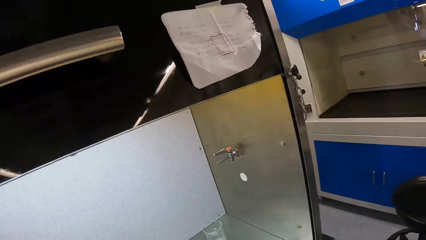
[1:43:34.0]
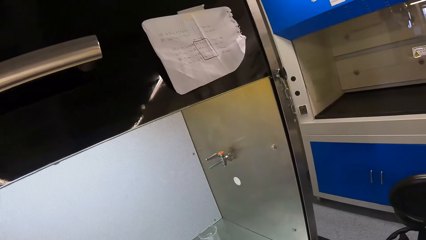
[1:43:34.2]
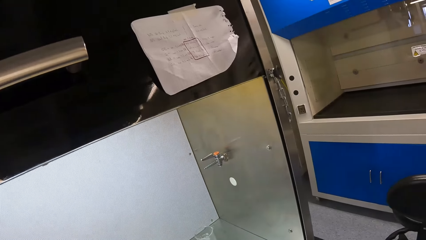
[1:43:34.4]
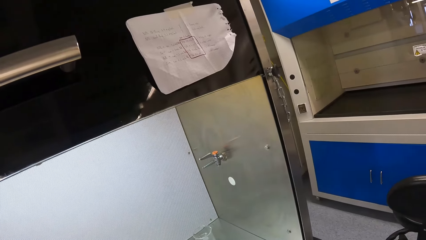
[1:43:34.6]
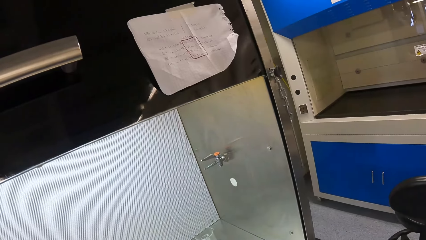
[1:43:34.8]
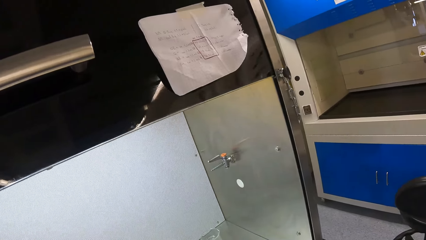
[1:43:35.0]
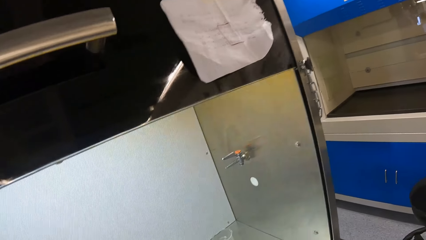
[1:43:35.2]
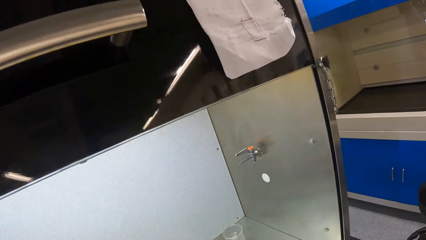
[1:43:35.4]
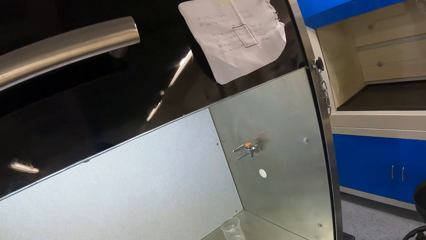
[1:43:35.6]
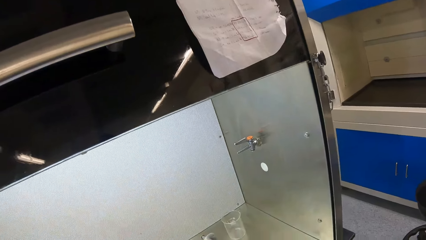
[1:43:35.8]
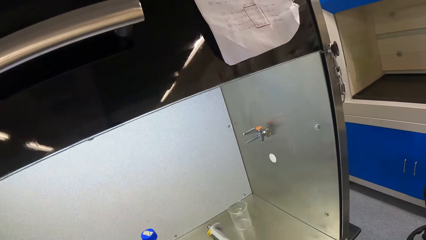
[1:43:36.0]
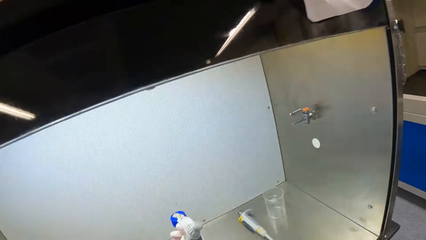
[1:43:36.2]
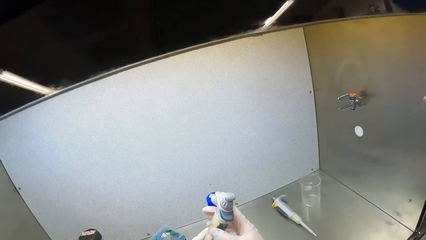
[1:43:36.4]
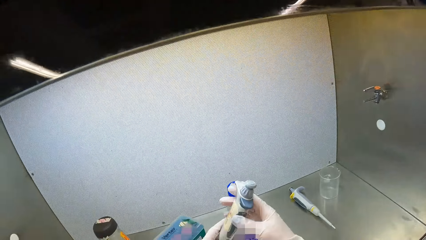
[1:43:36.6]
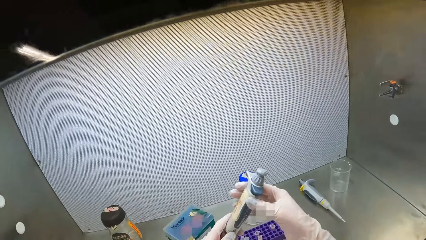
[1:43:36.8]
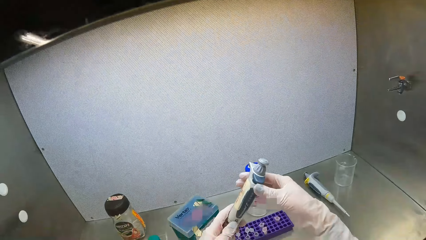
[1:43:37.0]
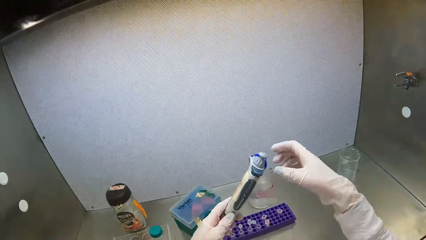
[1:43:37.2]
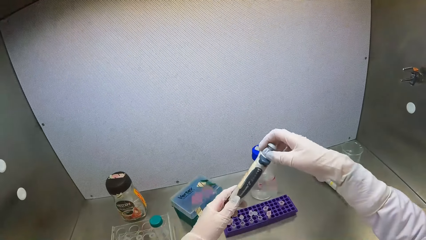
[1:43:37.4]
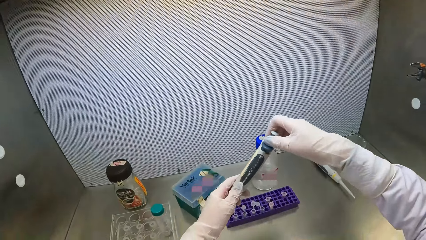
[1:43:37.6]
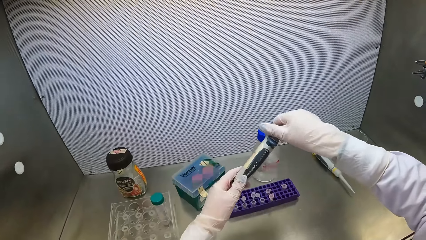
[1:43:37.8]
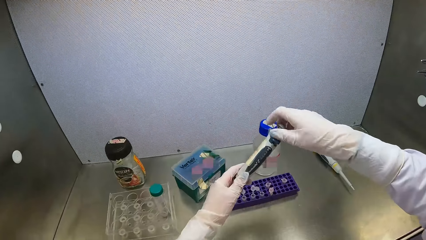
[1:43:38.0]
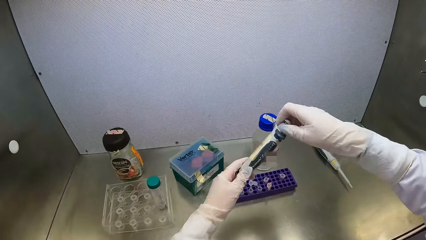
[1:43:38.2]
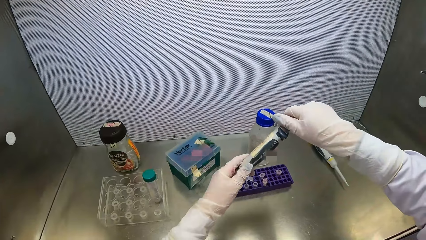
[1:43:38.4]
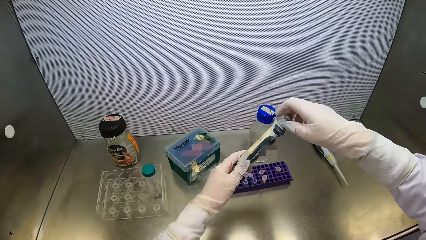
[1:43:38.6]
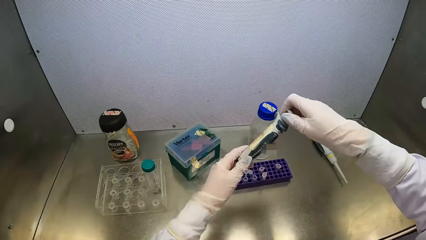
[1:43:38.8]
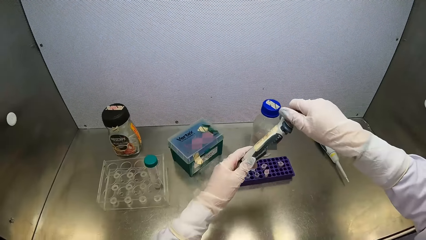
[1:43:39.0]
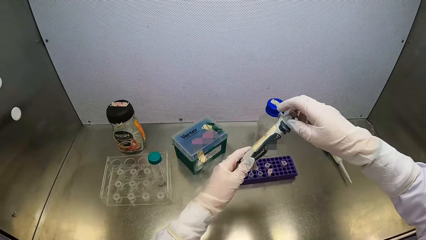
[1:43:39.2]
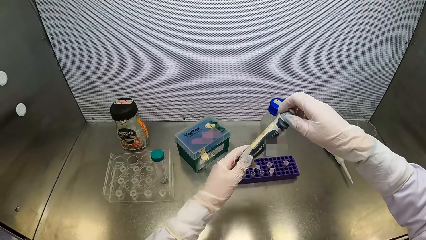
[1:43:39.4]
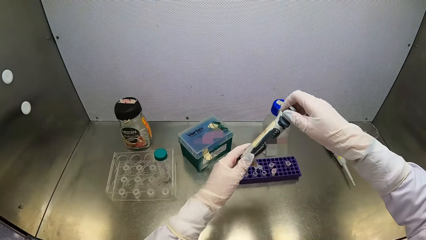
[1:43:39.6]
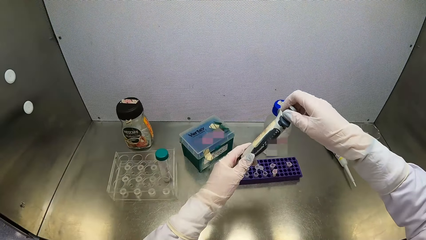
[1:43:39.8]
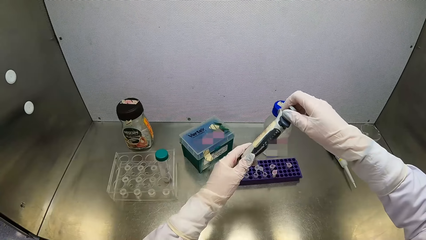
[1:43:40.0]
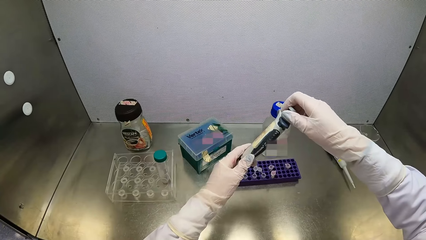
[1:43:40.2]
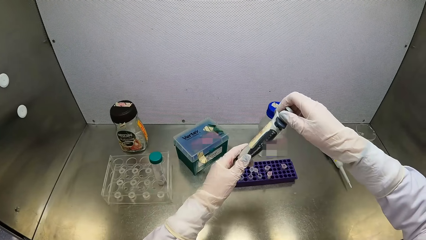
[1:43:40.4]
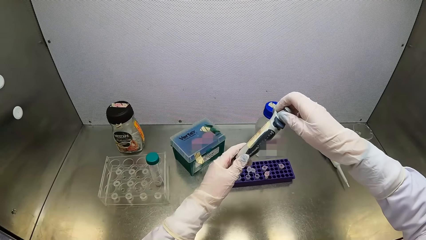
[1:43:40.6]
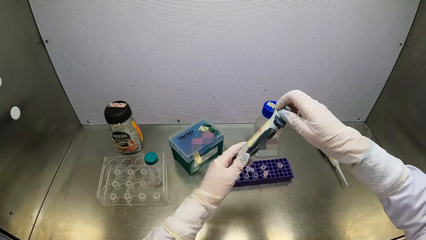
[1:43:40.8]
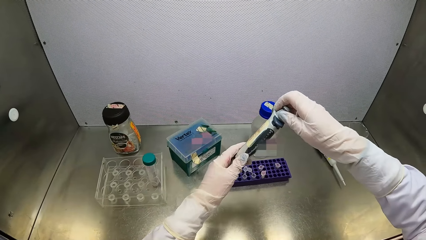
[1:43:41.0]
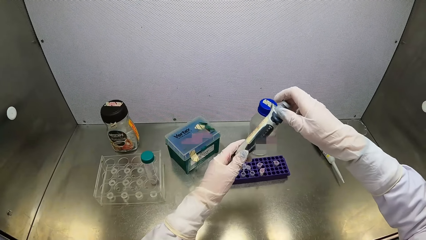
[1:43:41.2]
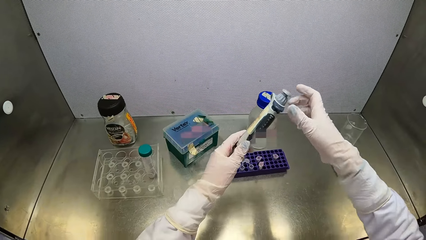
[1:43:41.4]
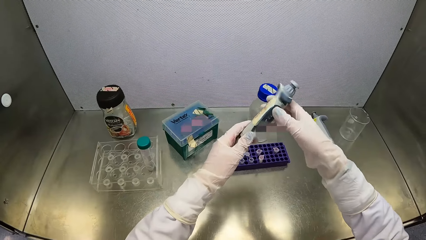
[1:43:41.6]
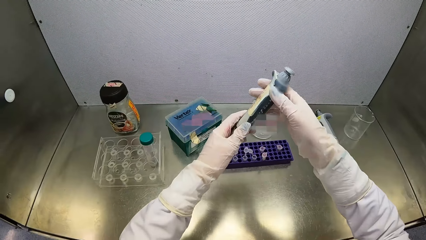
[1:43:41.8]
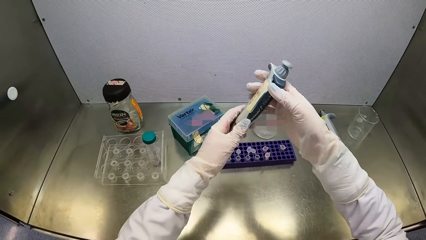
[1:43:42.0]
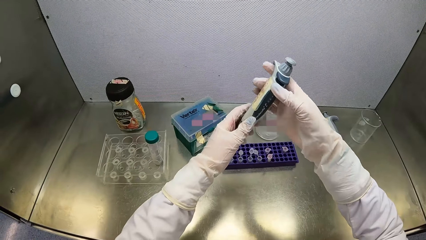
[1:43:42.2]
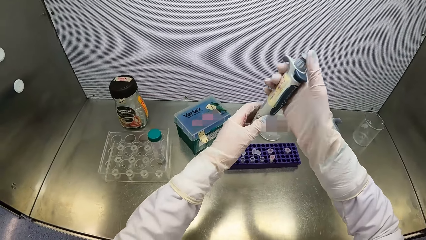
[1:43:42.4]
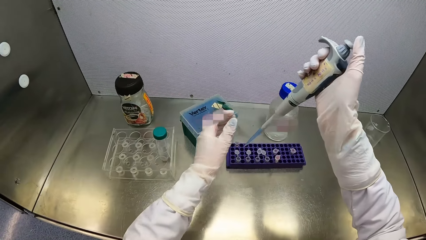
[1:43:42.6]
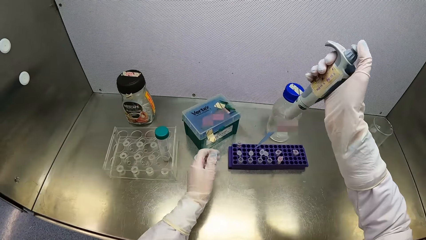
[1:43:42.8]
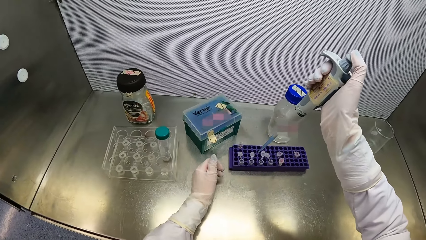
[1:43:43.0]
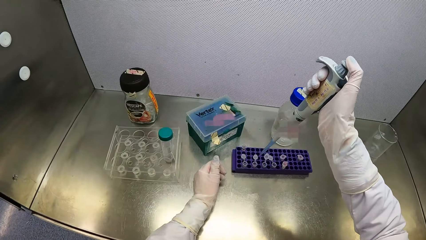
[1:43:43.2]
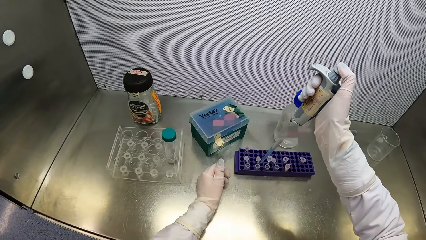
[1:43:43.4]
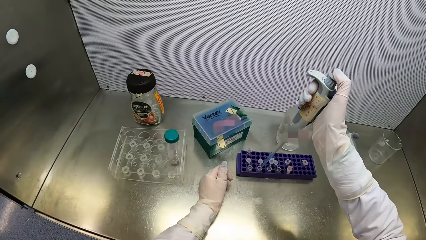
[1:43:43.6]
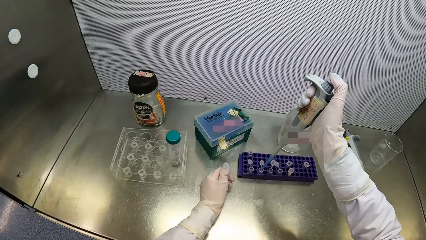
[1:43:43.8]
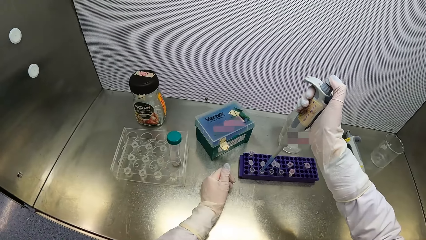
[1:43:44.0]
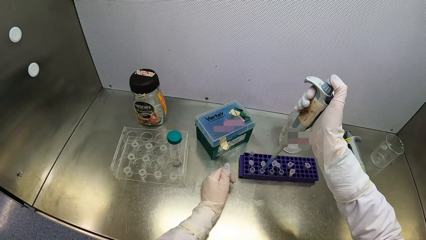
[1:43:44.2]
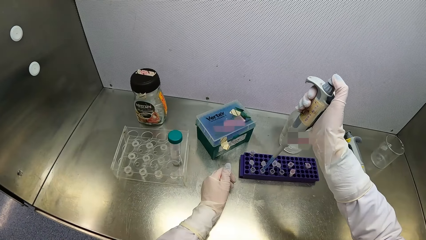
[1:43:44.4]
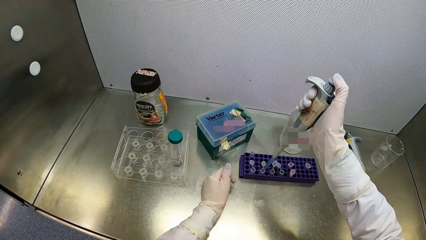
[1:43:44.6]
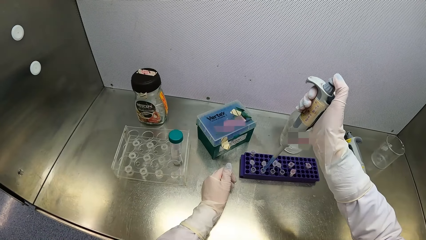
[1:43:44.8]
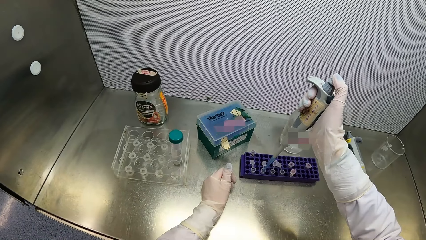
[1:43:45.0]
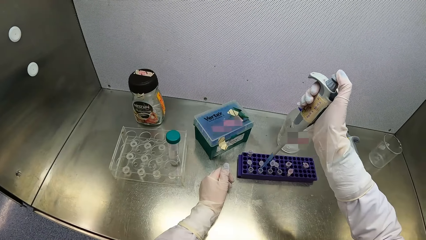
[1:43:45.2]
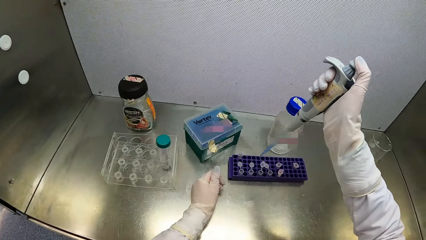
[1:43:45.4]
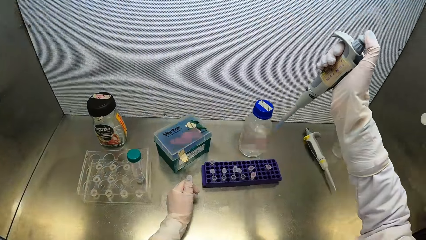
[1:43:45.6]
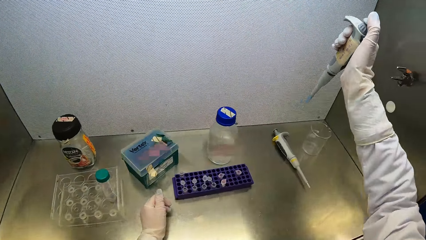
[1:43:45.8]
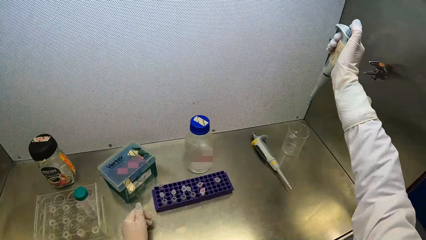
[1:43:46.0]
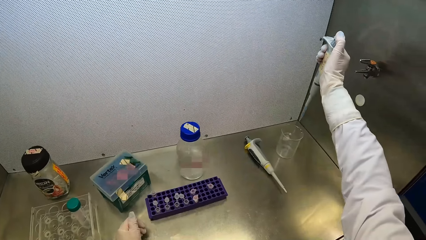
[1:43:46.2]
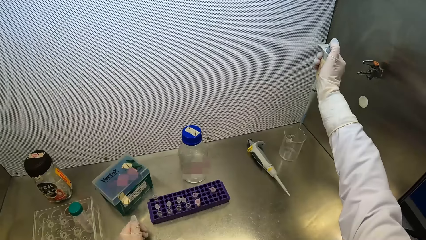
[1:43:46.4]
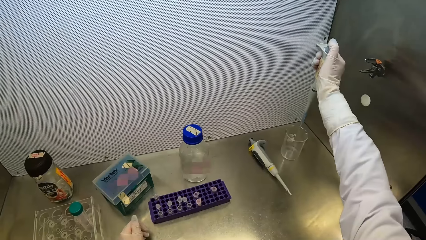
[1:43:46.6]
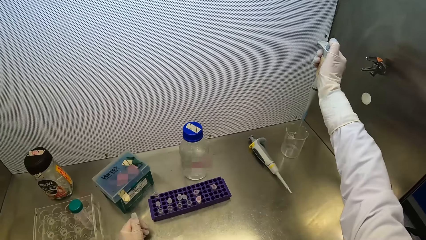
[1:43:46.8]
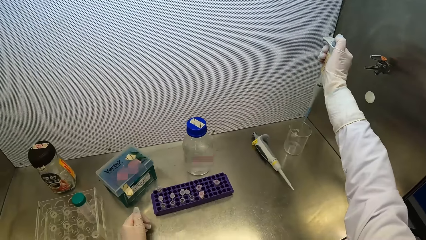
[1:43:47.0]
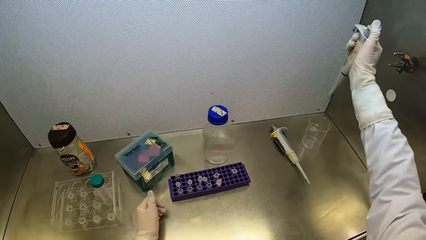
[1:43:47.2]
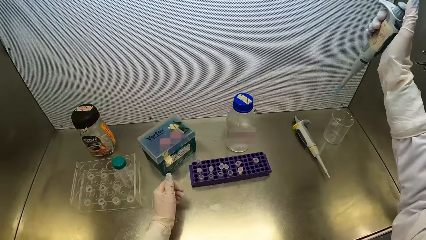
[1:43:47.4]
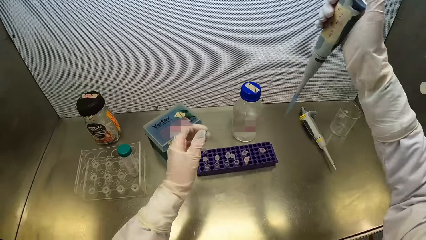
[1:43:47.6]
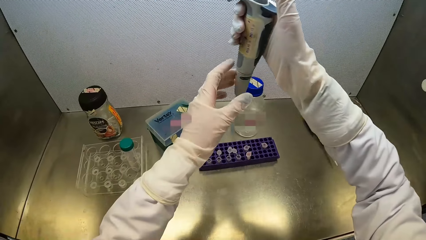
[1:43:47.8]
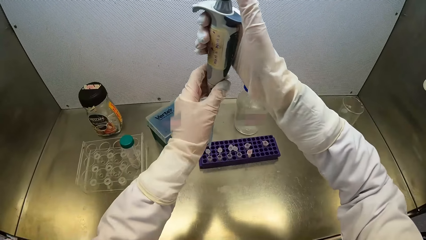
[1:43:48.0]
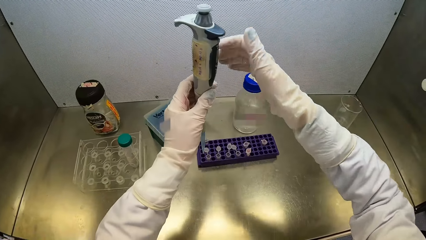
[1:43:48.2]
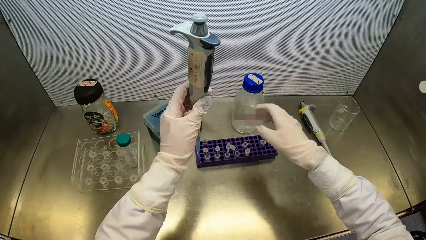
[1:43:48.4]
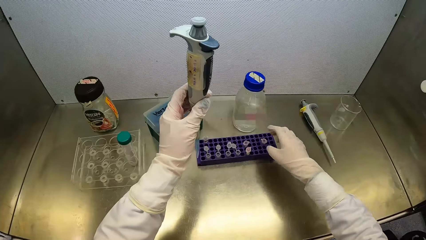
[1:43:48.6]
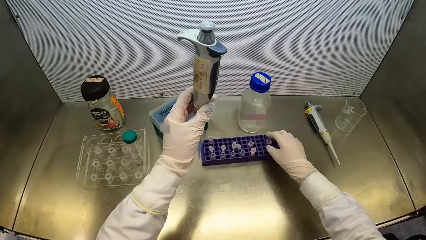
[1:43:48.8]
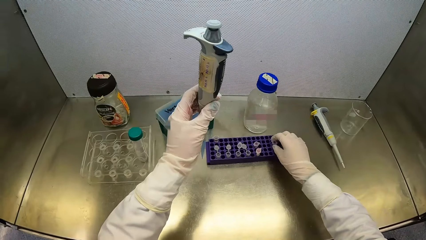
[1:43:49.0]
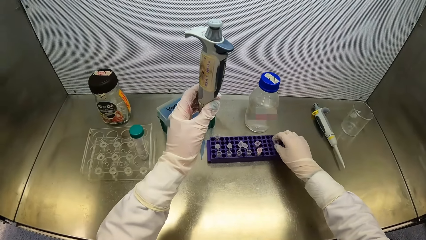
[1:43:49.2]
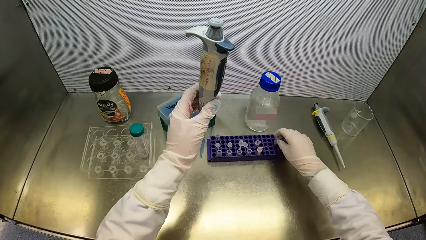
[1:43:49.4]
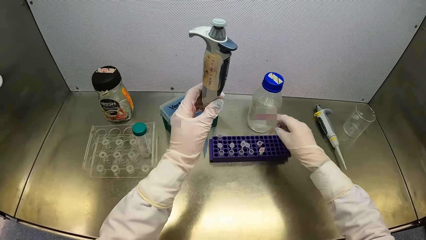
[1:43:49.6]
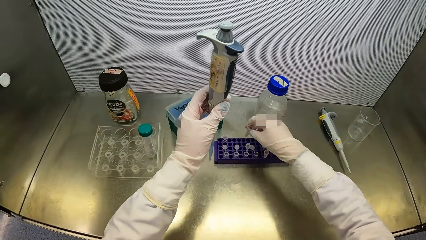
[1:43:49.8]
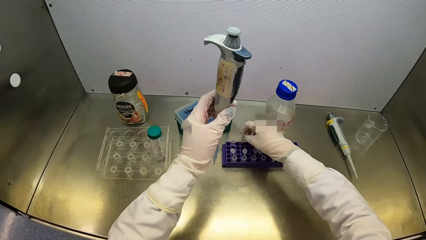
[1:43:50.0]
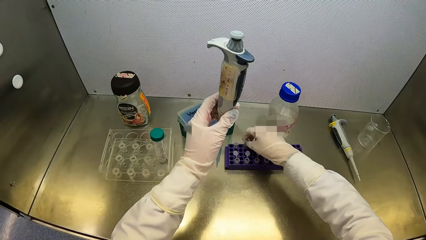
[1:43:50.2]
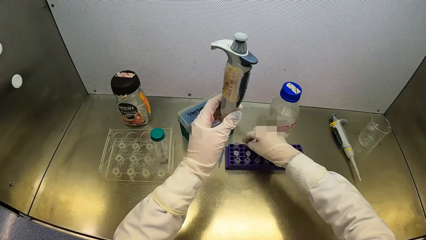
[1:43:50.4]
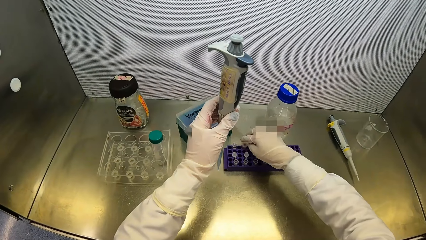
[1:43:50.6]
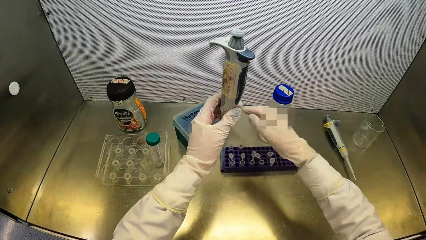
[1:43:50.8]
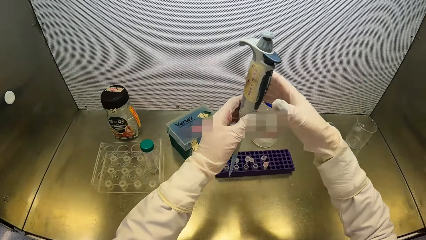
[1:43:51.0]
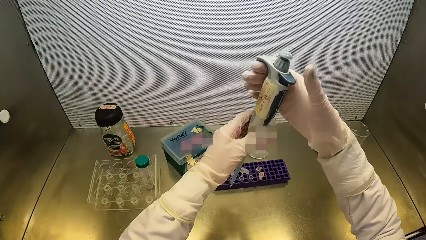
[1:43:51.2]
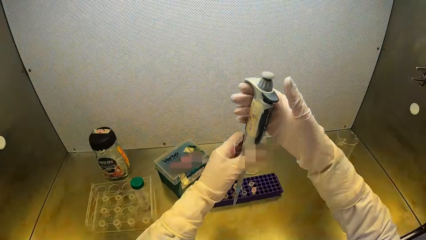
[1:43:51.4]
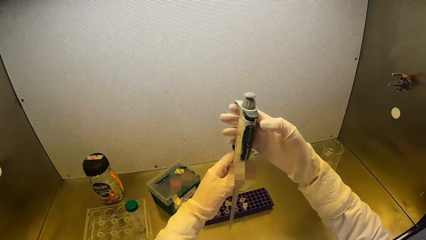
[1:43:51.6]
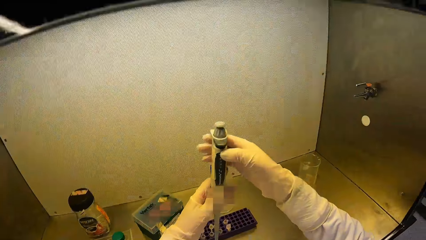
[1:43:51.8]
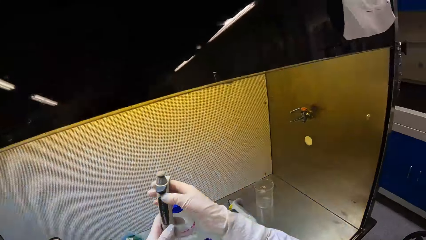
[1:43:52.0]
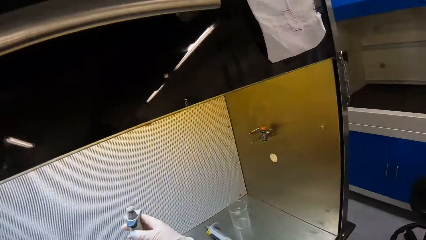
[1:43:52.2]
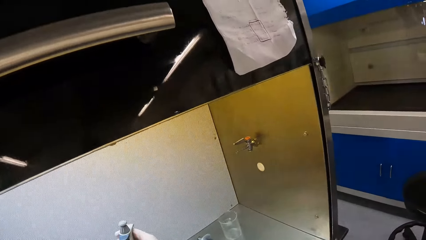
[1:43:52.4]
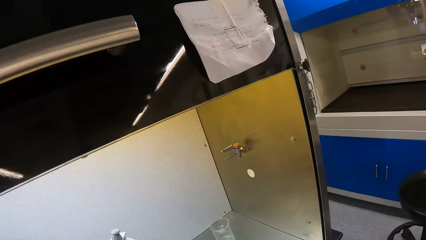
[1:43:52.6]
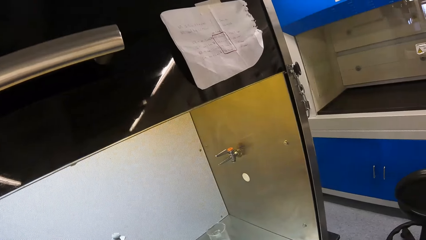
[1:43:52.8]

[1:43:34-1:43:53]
The camera wearer looks around the laboratory. They touch the micropipette with his right hand. They turn the volume adjustment screw of the micropipette with his right hand. They tighten the pipette. They pass the micropipette from his left hand to his right hand. They pump the drug syrup into the microtube with the micropipette in his right hand. They take the specimen from the test tube. They transport the liquid in the beaker with the pipette. They inject the polypropylene chemical in the micropipette in her right hand in a container on the table top of the fume cupboard. They pass the micropipette in her right hand to her left hand. They transfer the tube on the rack. They take a vial from the vial tray on the table top of the fume cupboard with her right hand. They put the vial in her right hand in the vial tray on the table top of the fume cupboard. They hold the micropipette with both hands.
